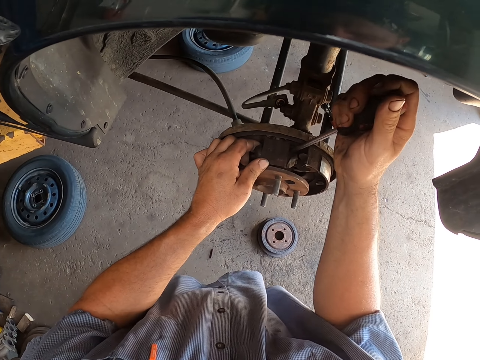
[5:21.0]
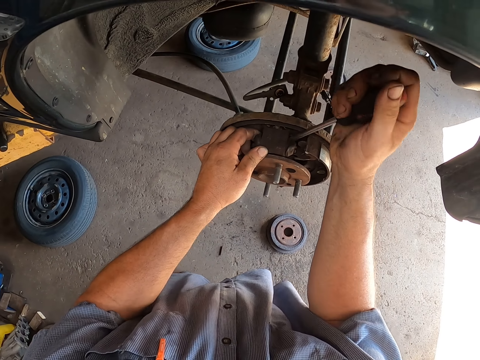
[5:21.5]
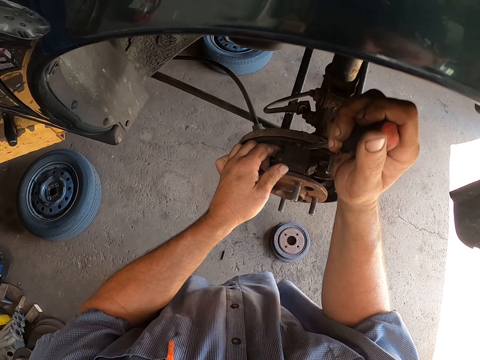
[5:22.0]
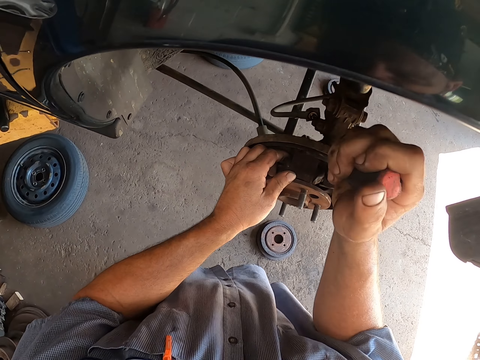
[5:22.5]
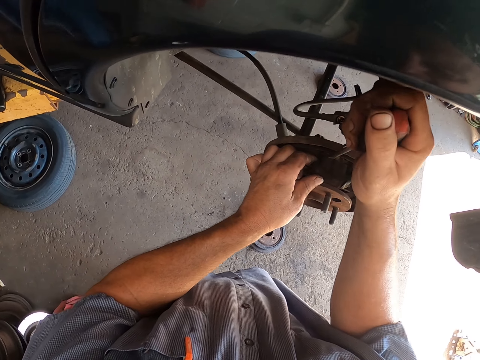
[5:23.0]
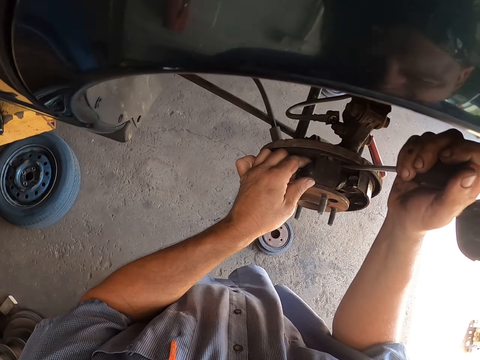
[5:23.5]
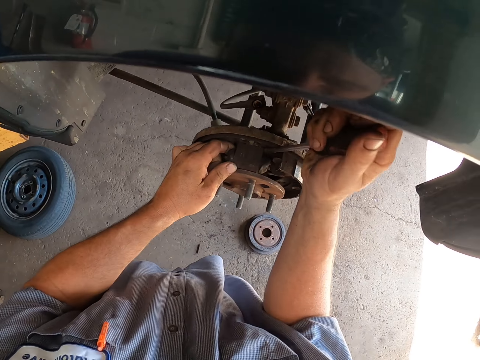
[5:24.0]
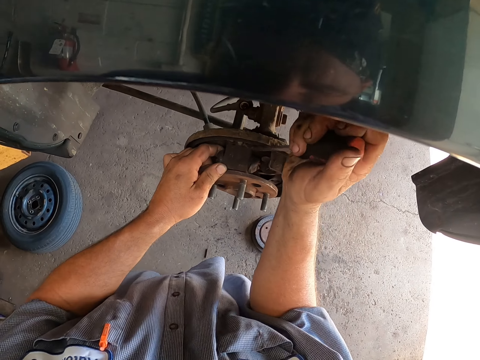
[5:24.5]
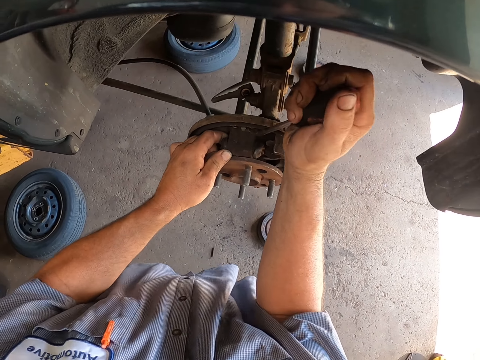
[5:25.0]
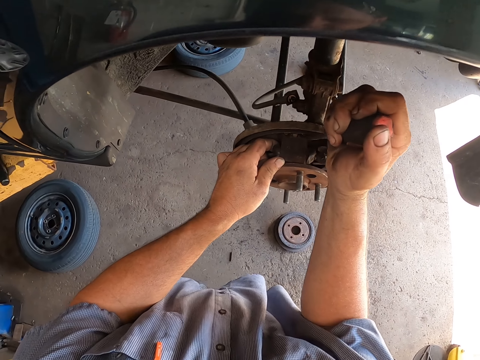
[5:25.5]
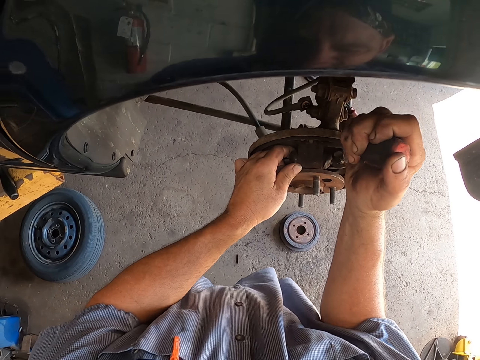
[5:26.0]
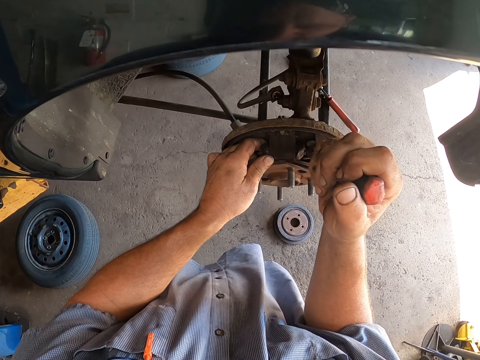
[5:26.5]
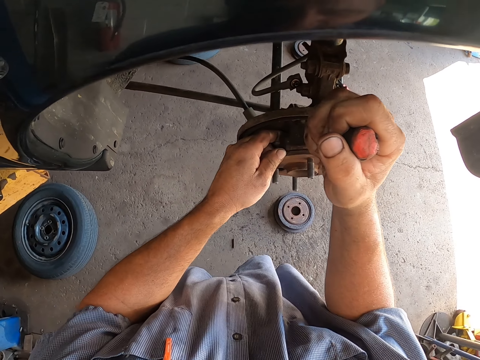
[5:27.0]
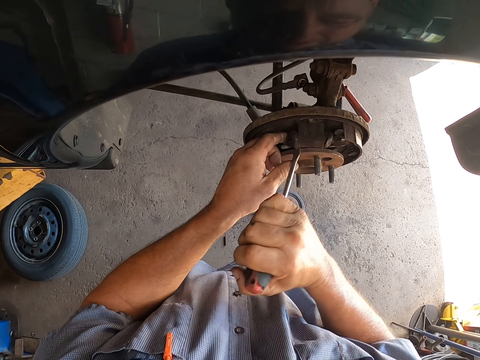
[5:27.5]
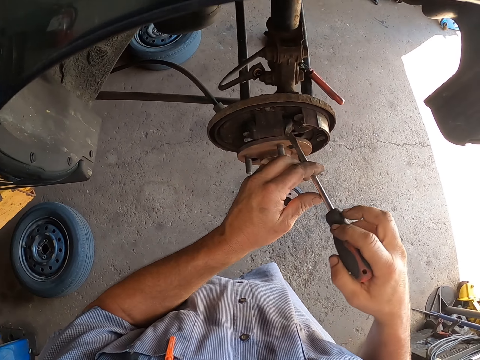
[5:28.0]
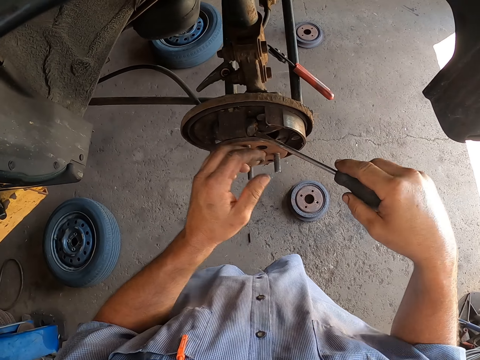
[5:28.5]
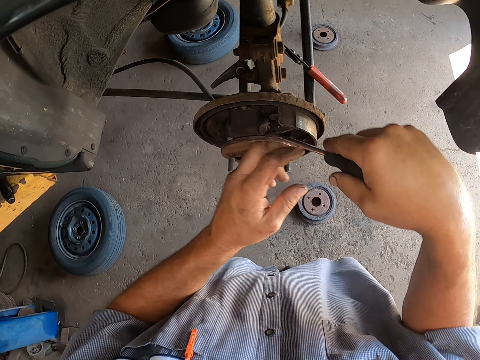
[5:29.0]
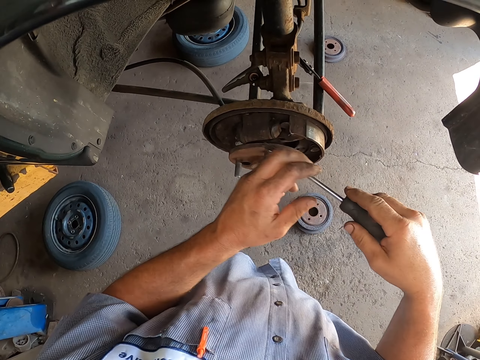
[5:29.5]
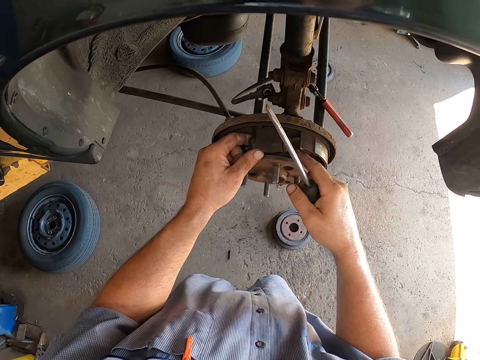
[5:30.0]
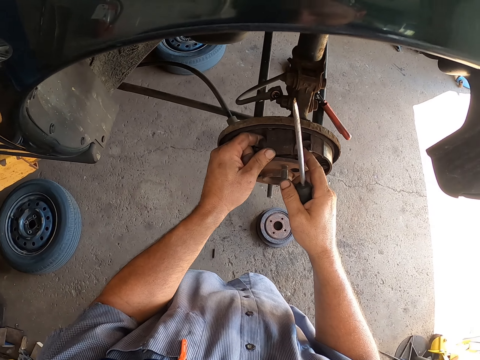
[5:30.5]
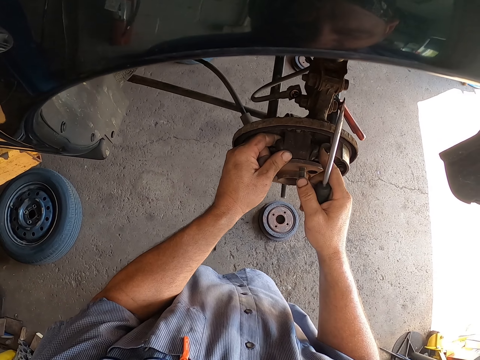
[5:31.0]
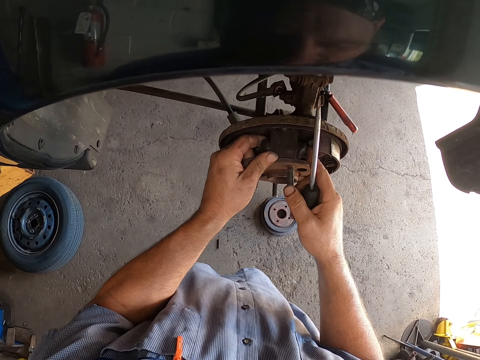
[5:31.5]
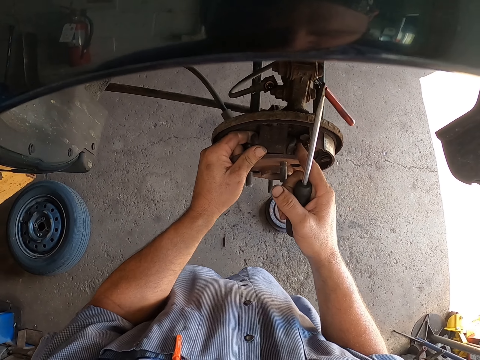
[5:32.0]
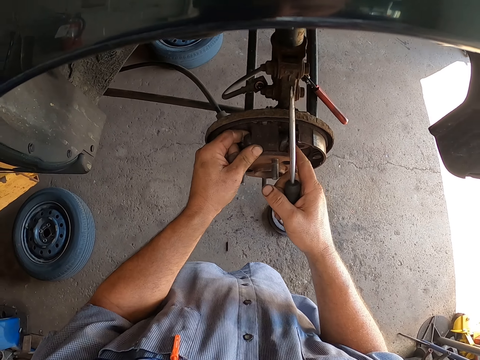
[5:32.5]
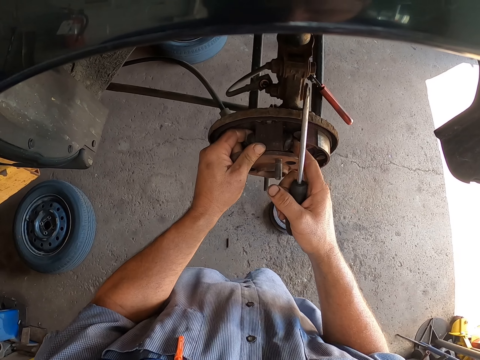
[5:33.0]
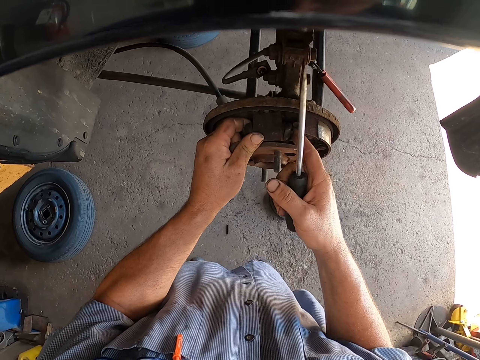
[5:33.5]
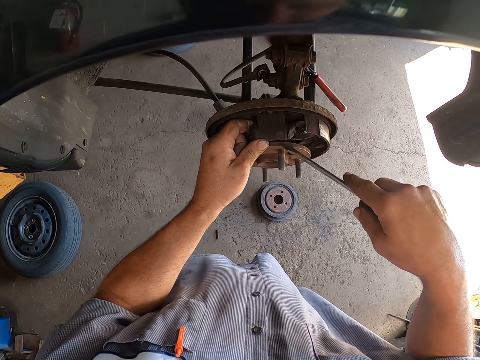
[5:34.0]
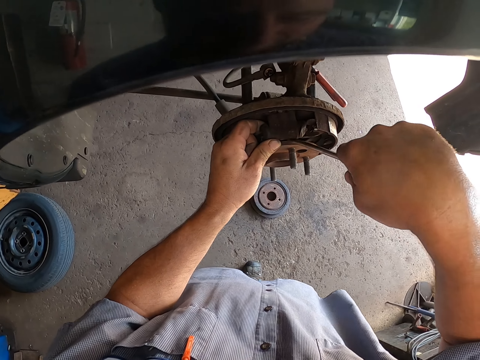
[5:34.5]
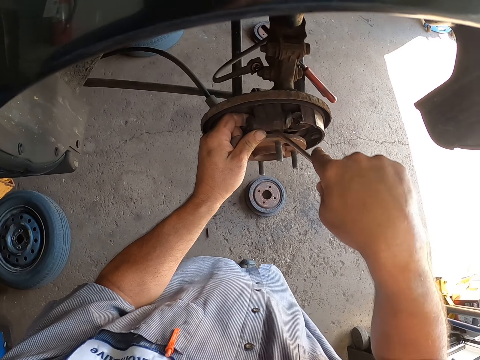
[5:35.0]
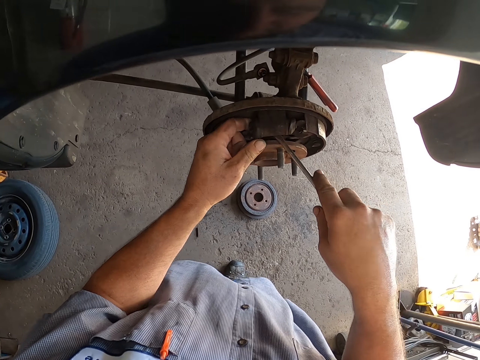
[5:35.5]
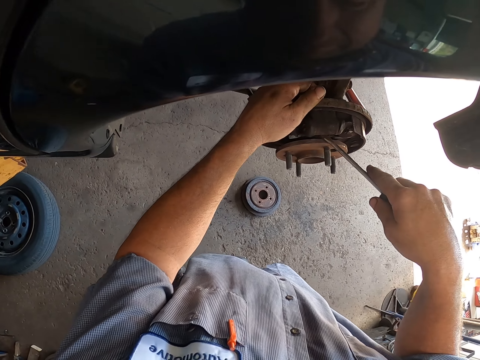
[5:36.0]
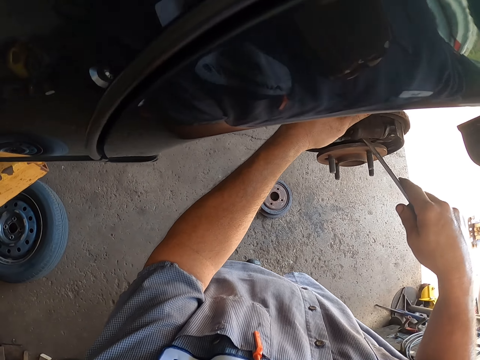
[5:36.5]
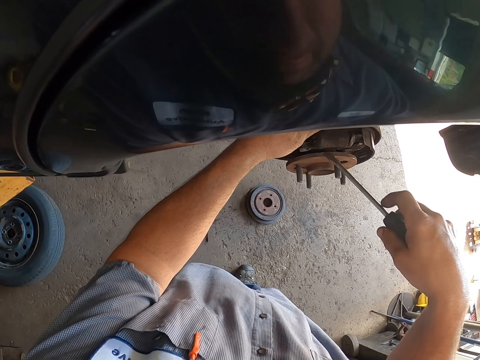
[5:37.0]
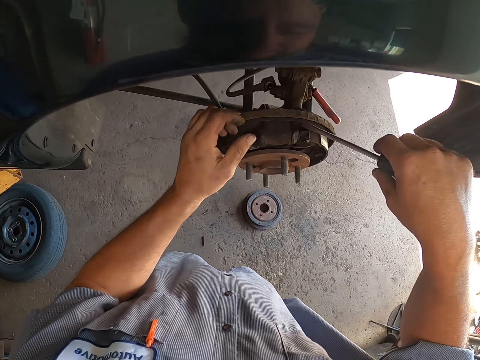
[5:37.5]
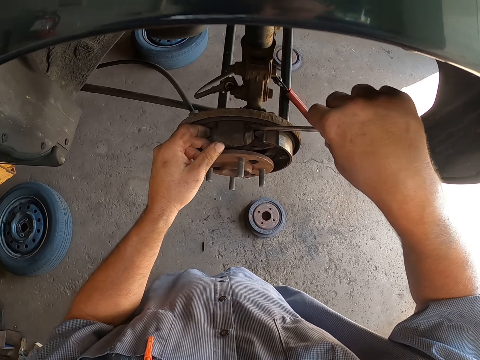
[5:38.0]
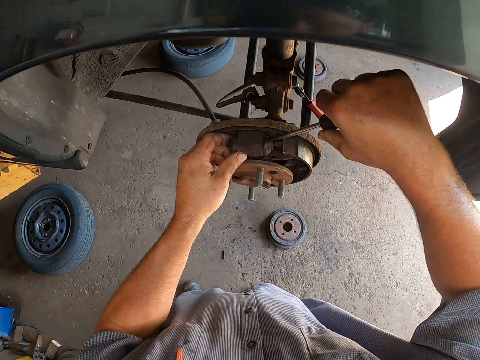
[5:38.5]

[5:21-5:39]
The camera wearer moves the bearing with his hands. He holds the shafts. He removes the bearing with the screwdriver. He fixes the wheel with the screwdriver.

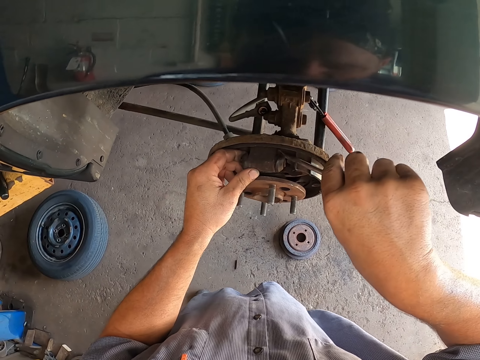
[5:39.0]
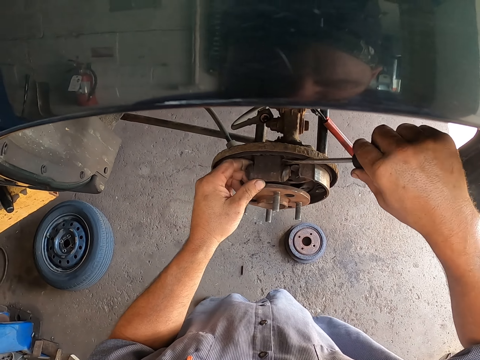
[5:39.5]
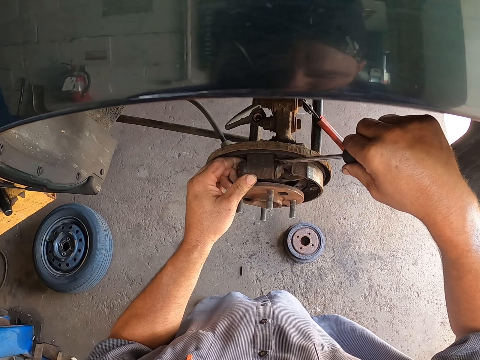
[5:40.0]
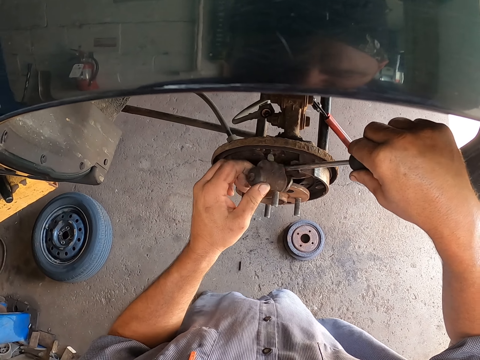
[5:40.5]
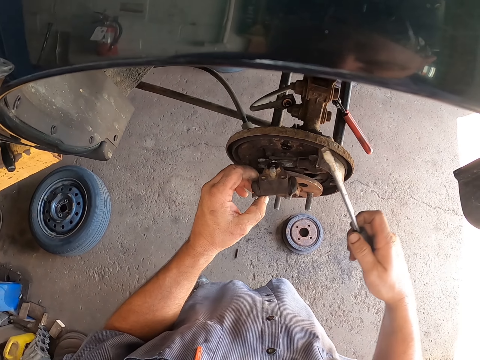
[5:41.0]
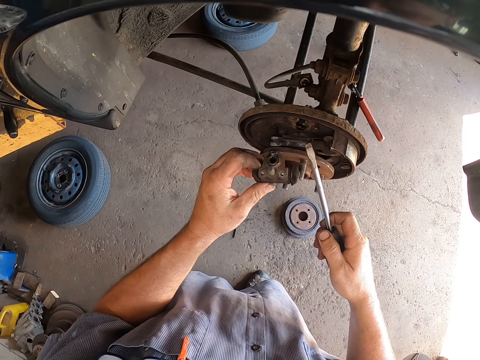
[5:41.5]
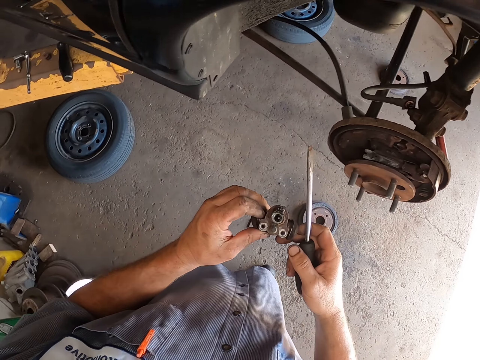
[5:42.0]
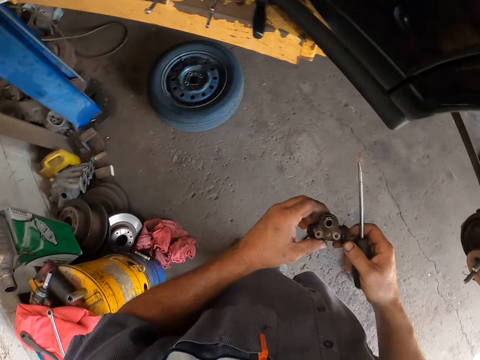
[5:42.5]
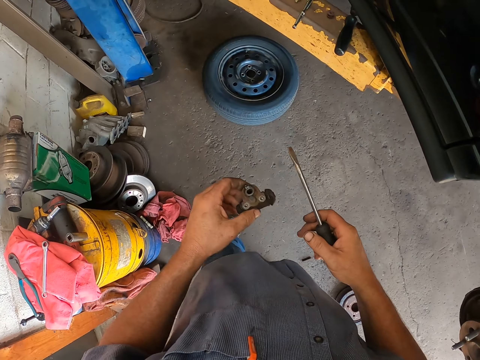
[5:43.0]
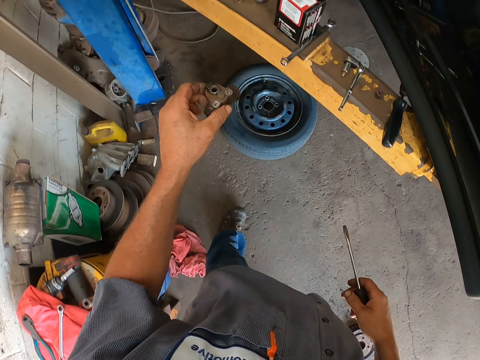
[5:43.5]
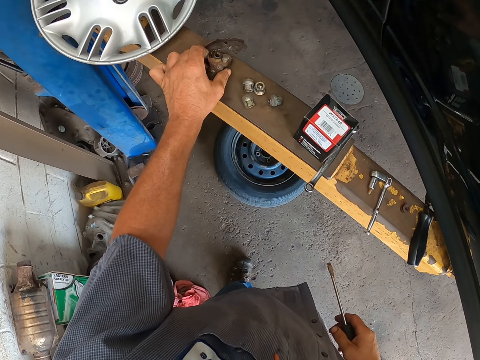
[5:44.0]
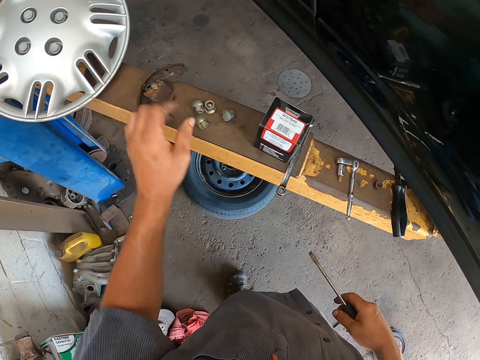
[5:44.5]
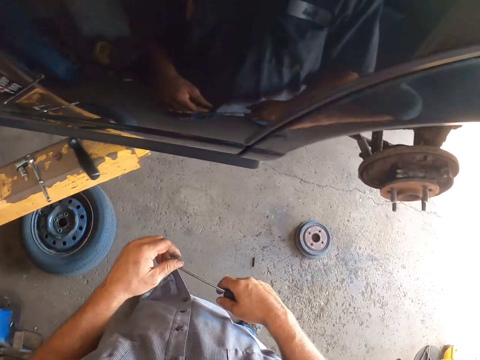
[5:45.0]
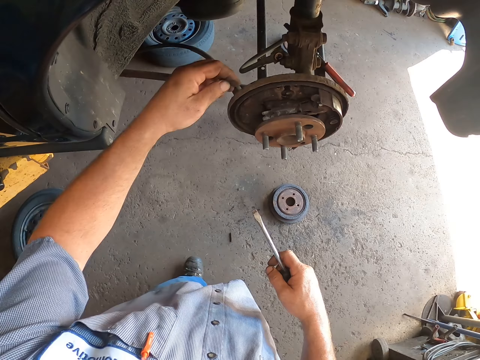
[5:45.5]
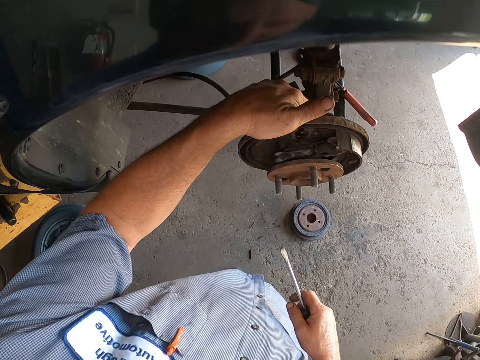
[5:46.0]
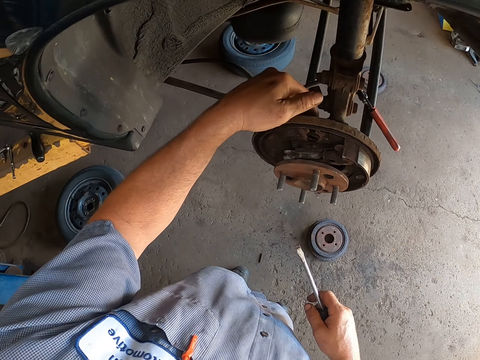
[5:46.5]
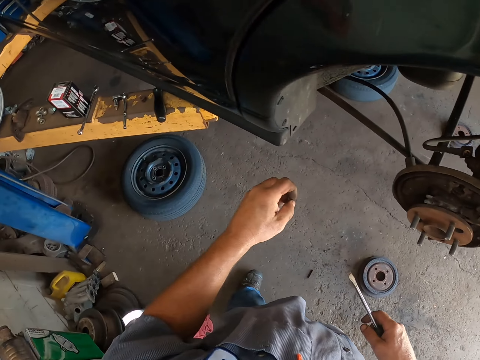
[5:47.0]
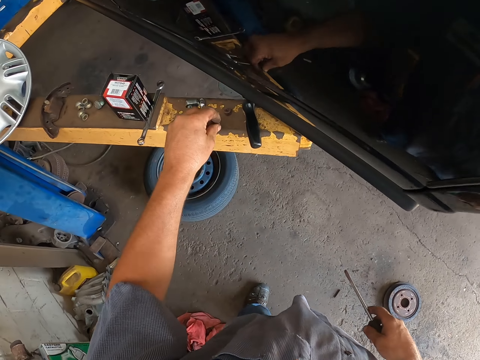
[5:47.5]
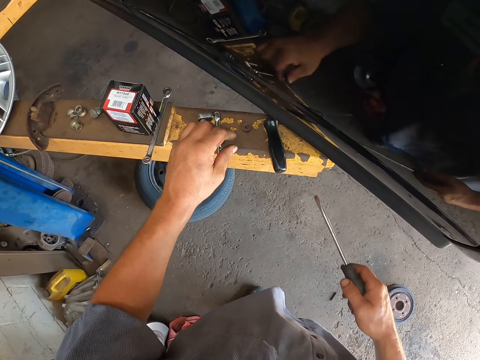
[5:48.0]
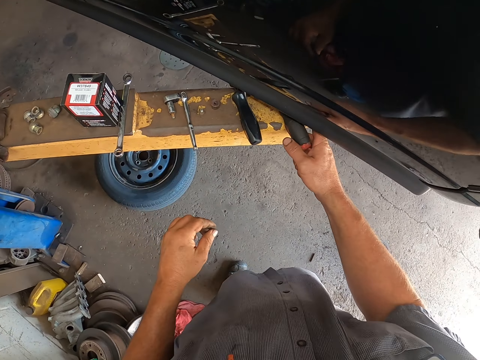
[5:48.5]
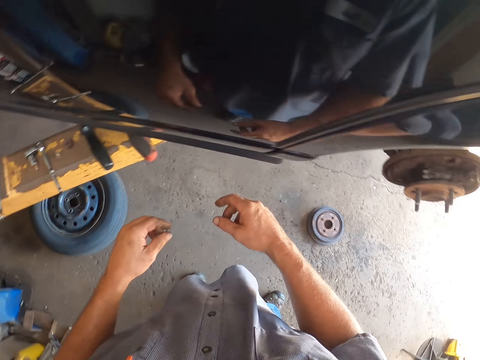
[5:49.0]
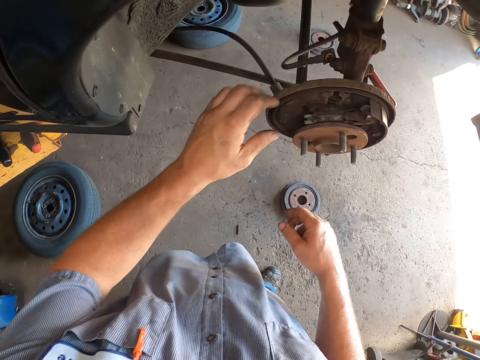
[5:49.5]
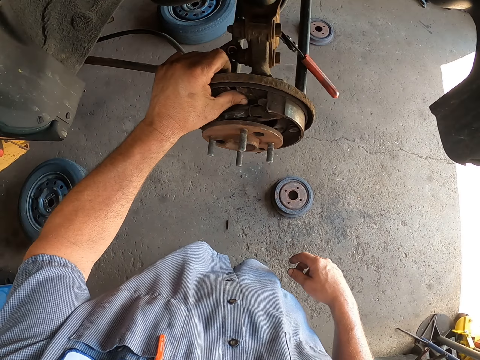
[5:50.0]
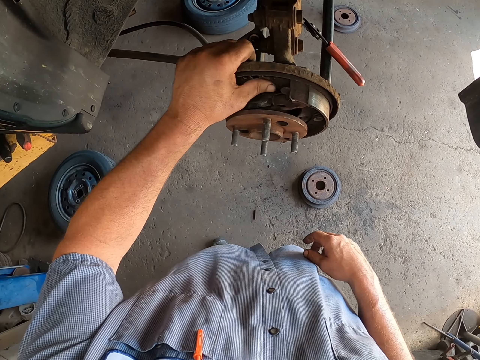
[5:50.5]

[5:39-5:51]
The camera wearer holds the bearing with both hands. He puts the bearing on the car jack. He picks up the nut from the wheel hub. He puts the wheel hub on the car jack. He puts the screwdriver on the car jack.
